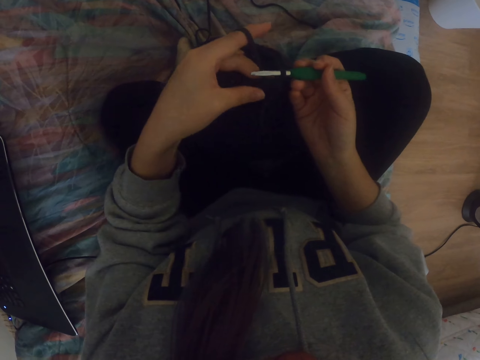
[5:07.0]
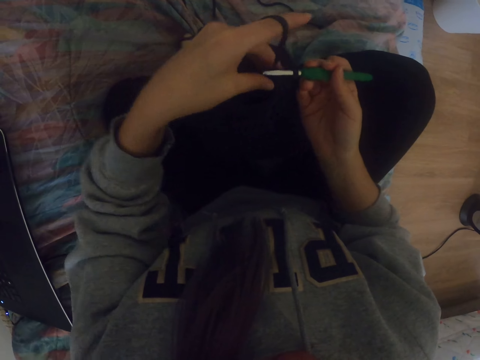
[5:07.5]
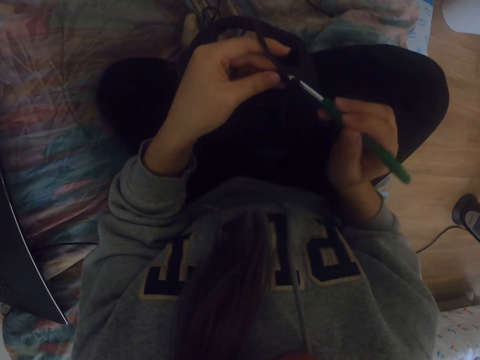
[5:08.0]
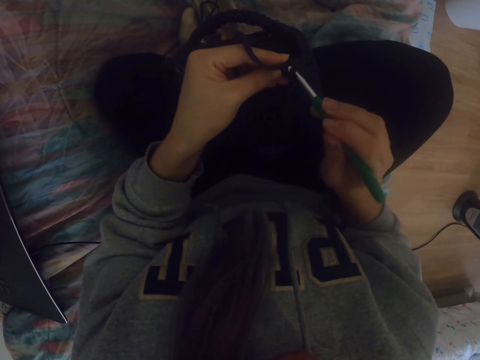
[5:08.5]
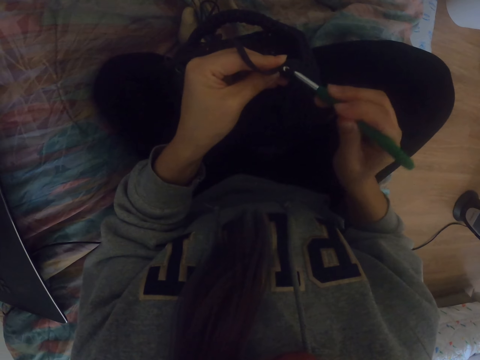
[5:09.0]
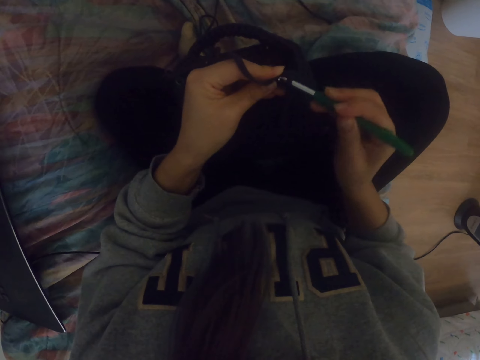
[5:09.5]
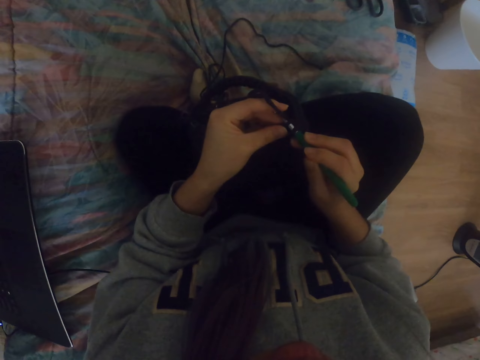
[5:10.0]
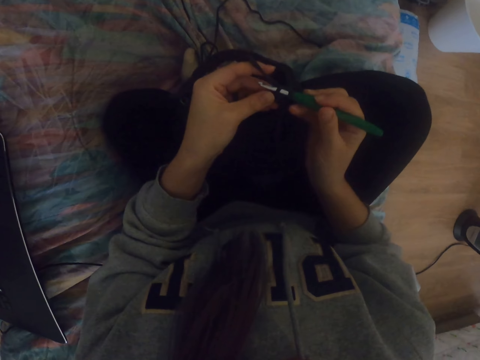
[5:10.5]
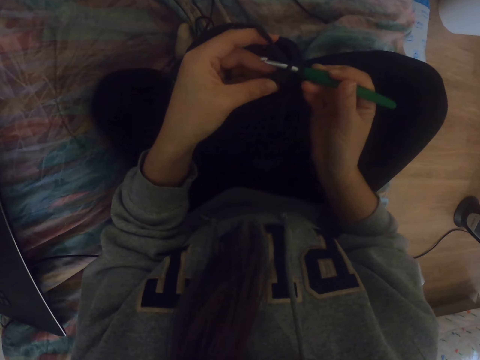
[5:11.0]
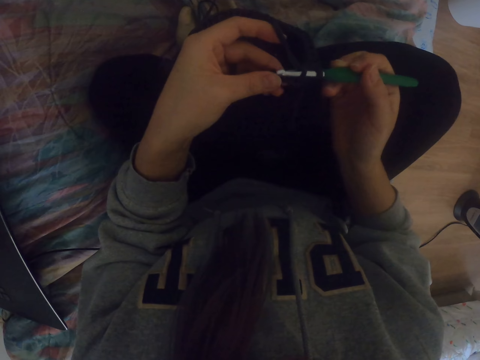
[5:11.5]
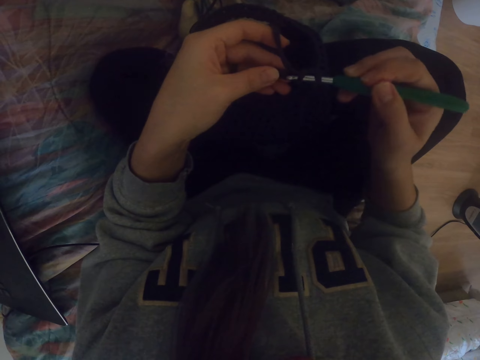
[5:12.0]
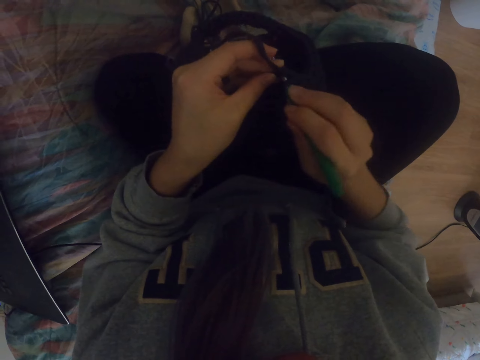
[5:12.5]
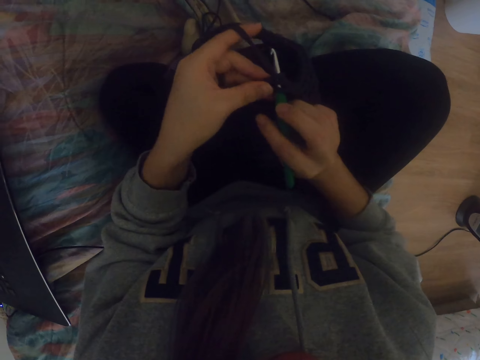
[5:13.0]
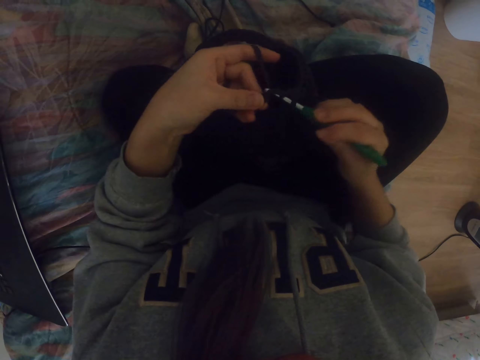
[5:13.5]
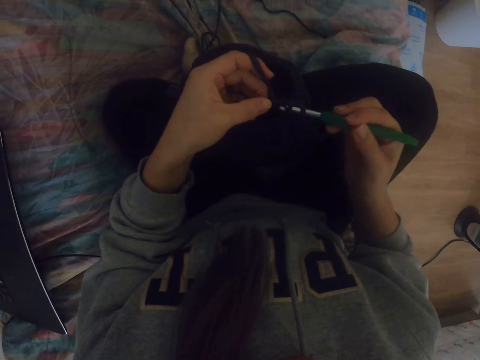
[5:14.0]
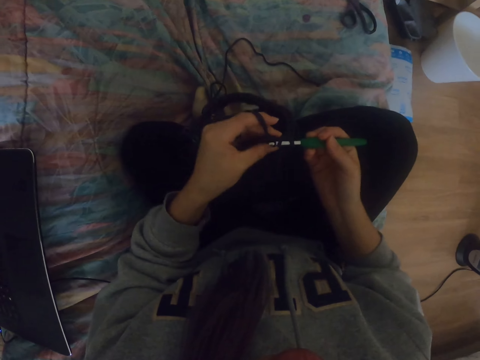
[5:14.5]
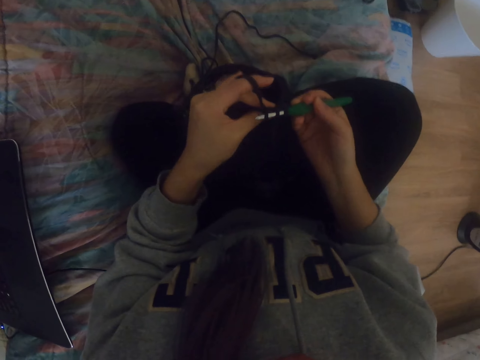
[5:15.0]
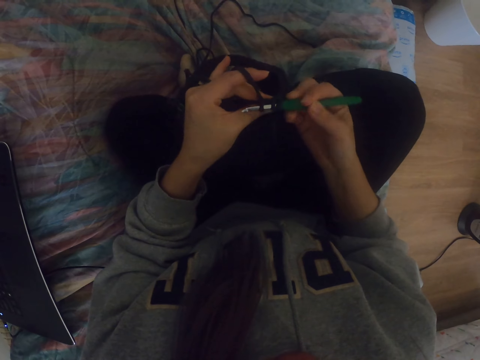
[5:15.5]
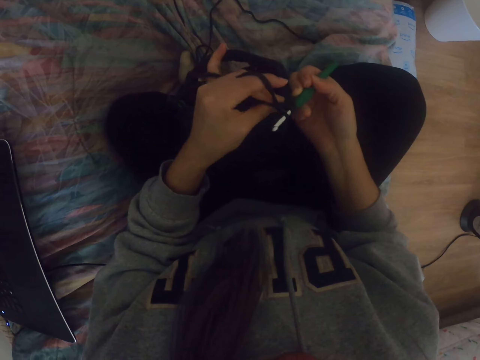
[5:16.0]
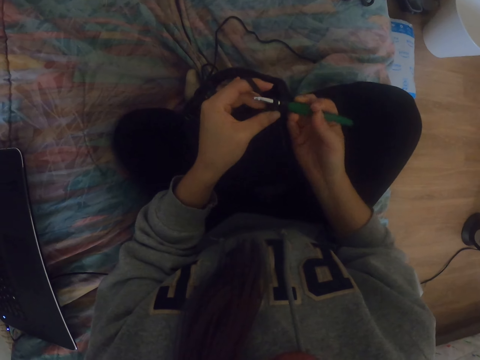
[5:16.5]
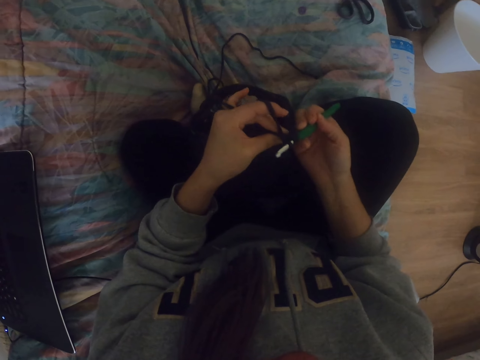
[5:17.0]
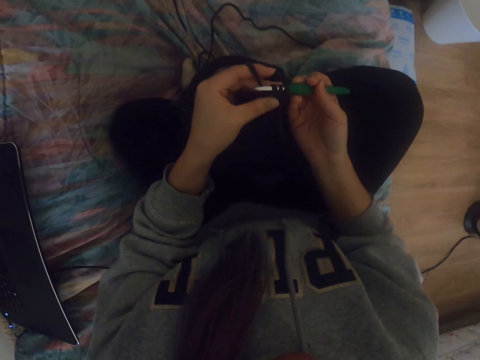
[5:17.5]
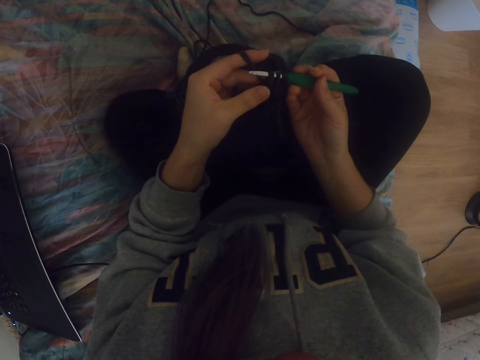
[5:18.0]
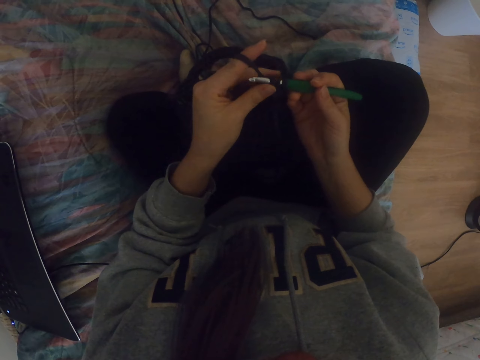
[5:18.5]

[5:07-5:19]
The camera wearer pushes the crochet. They pull the thread with the crochet. They push the crochet.

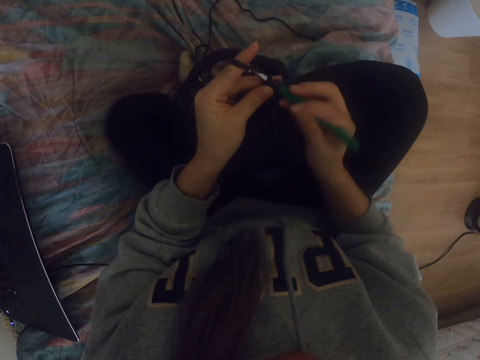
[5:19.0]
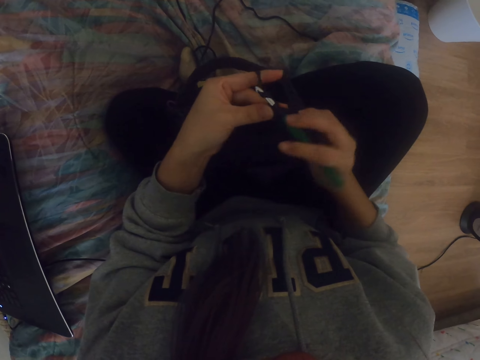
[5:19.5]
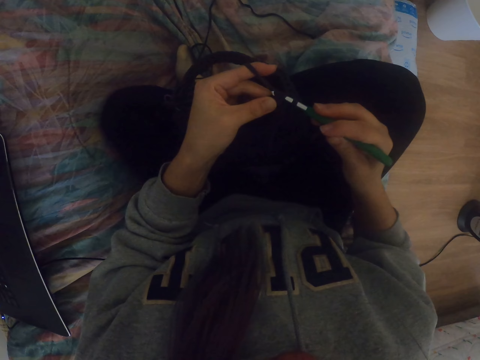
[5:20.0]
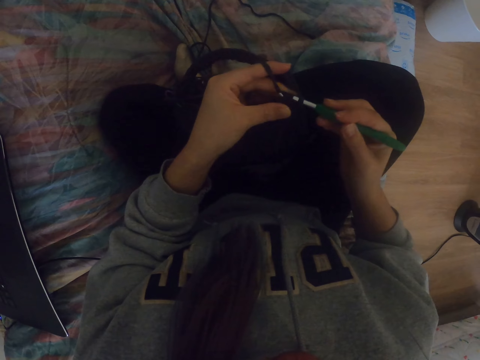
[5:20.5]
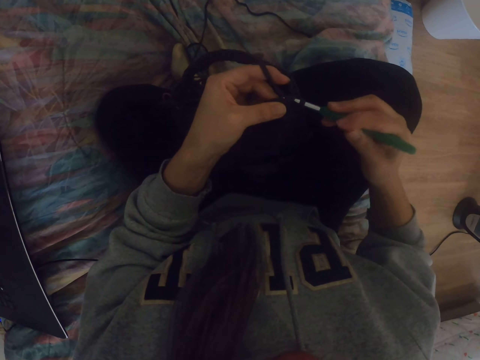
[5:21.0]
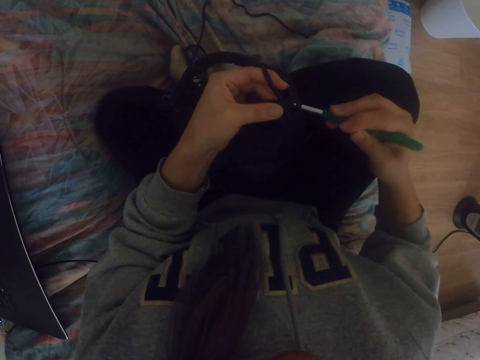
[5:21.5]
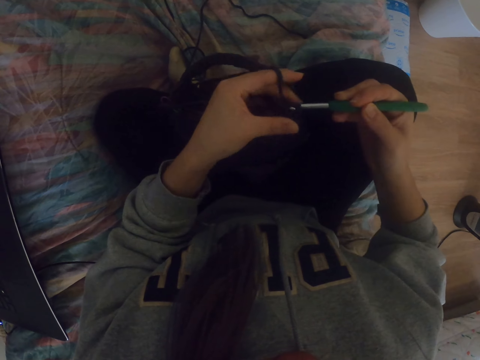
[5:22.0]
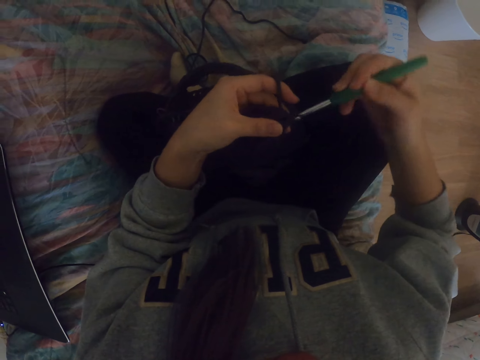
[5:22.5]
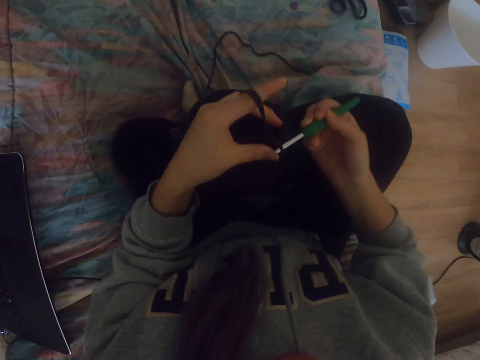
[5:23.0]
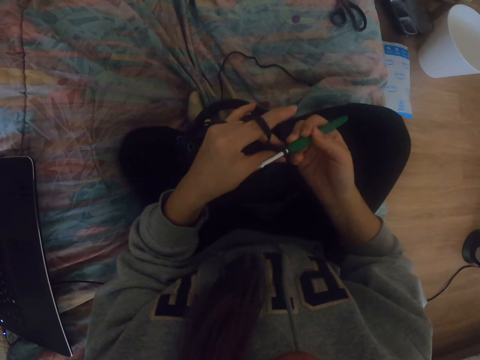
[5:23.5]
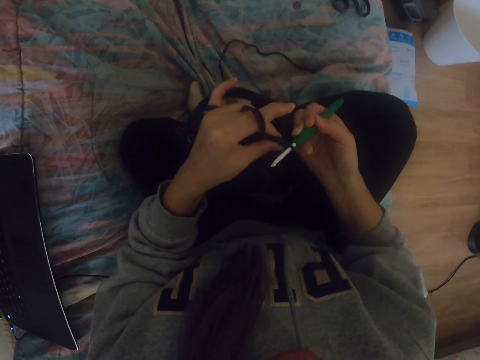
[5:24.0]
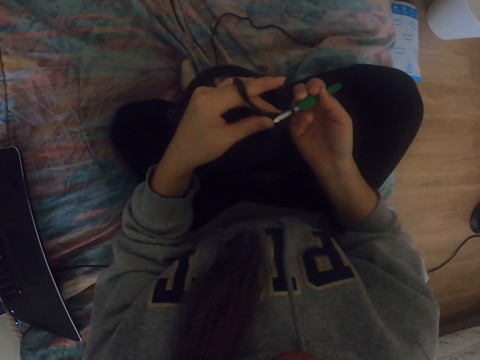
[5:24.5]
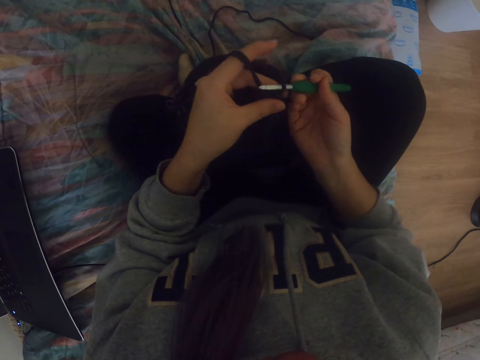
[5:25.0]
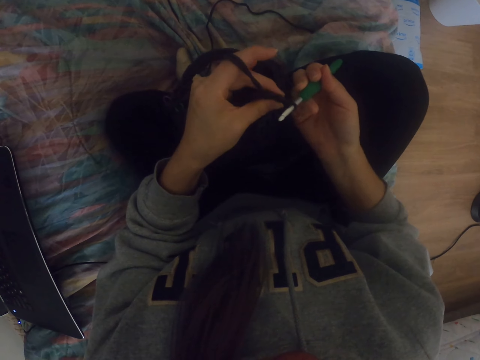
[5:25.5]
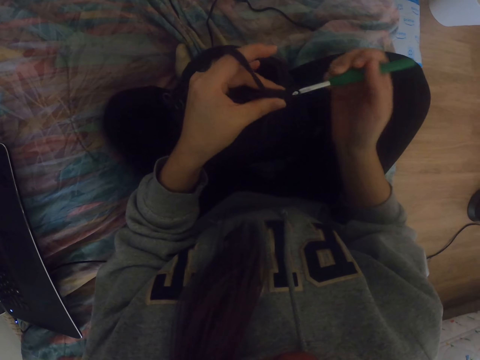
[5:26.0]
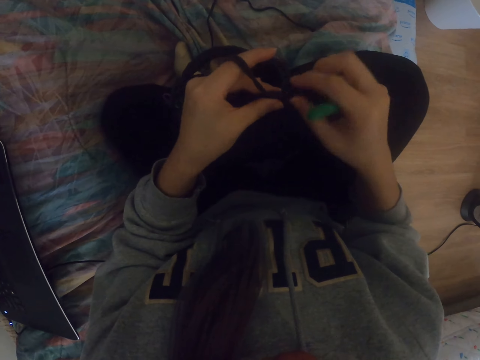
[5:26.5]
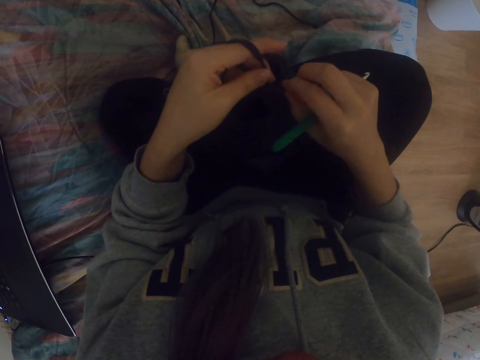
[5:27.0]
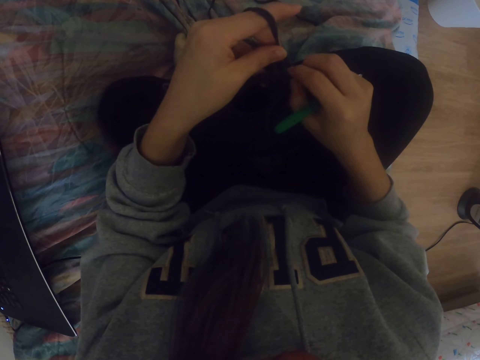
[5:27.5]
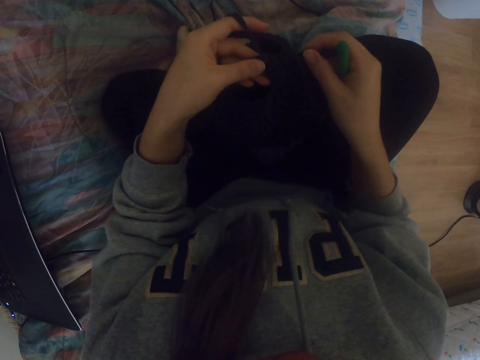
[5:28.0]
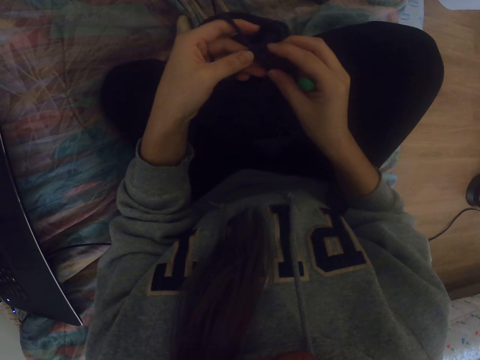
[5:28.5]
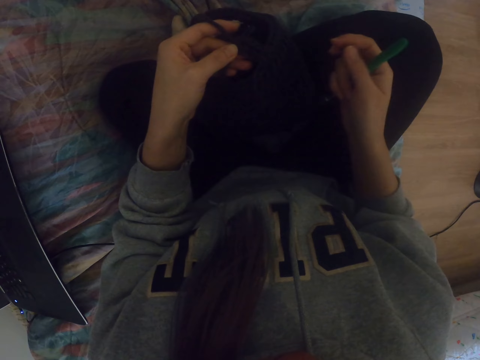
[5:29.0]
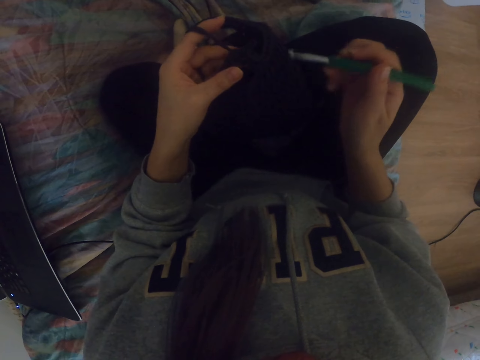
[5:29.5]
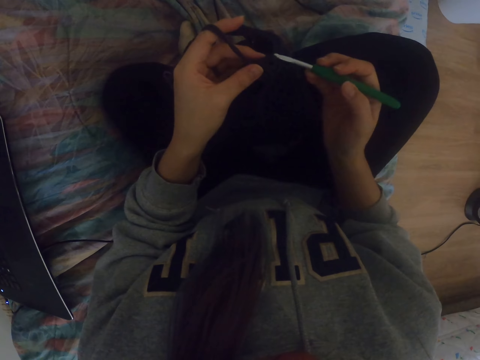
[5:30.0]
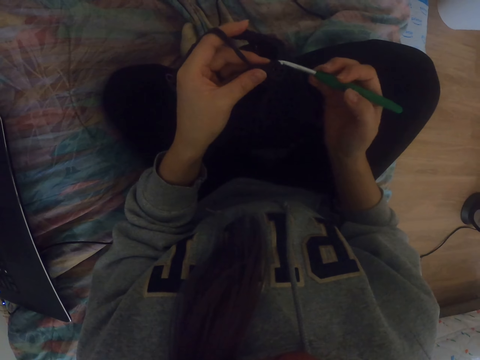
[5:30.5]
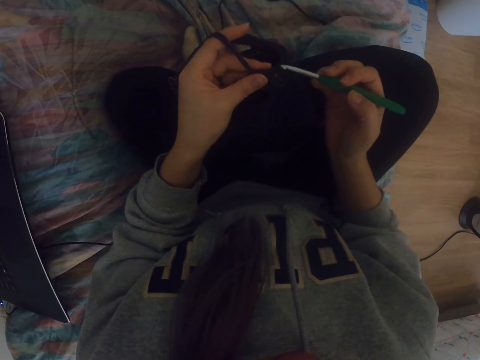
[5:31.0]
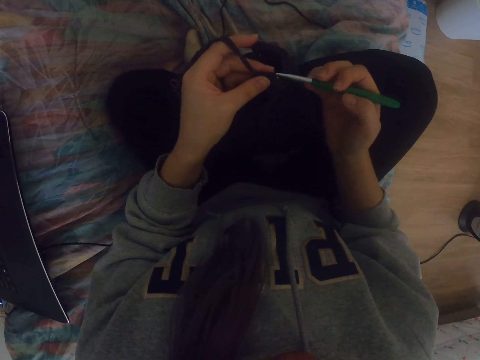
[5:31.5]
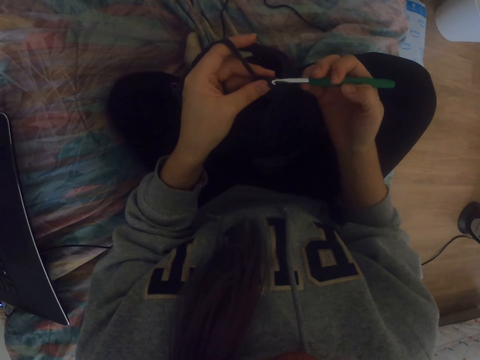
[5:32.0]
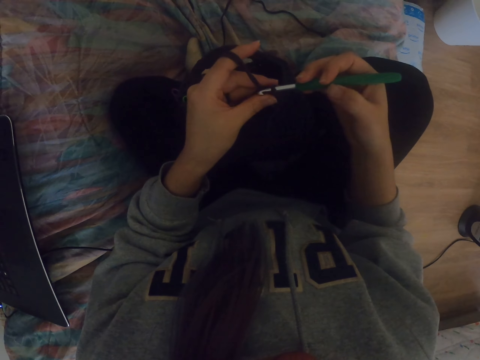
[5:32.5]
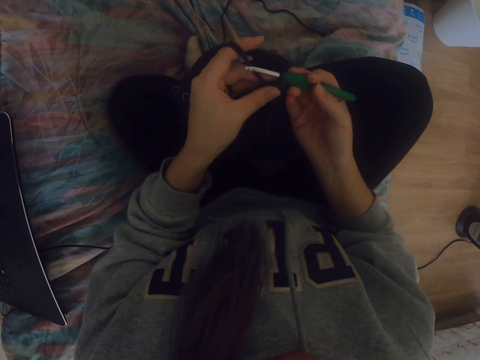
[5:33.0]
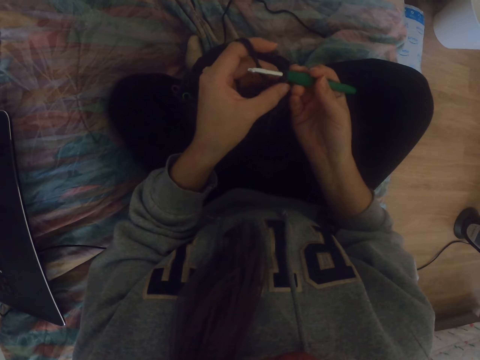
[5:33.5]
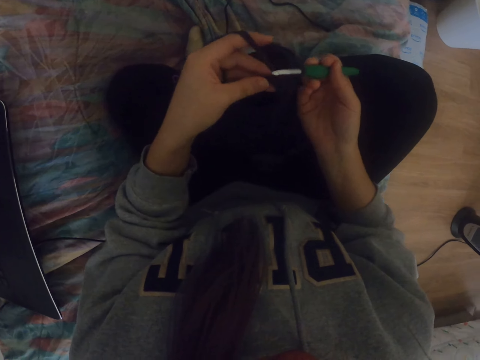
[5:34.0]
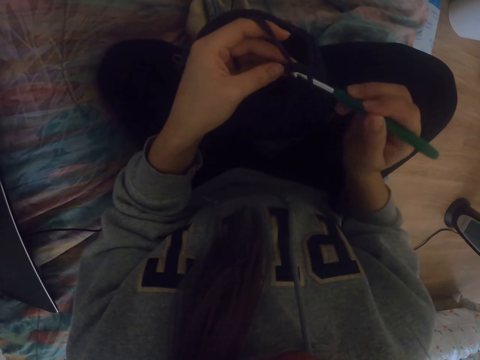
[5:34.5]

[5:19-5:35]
The camera wearer pulls the thread with the crochet. They adjust the fabric. They push the crochet. They adjust the yarn. They remove the crochet from the thread. They pull the thread. They put the crochet hook on the yarn. They insert the crochet into the thread.
